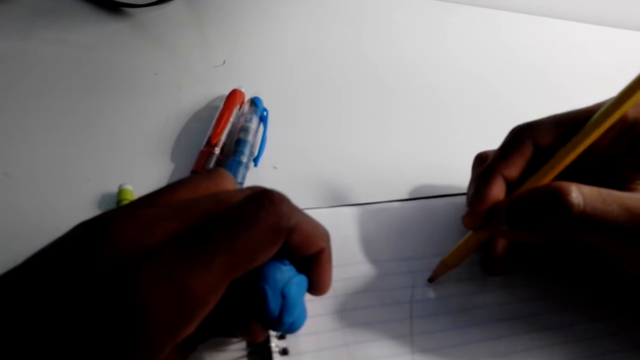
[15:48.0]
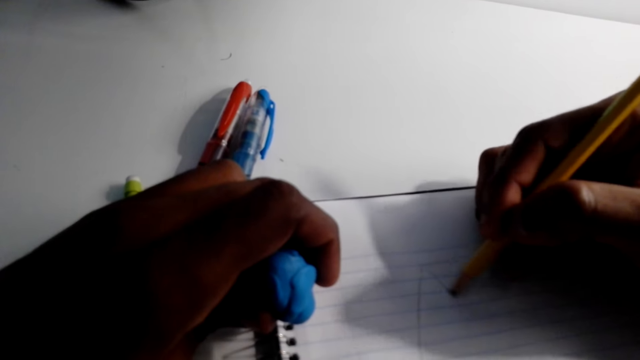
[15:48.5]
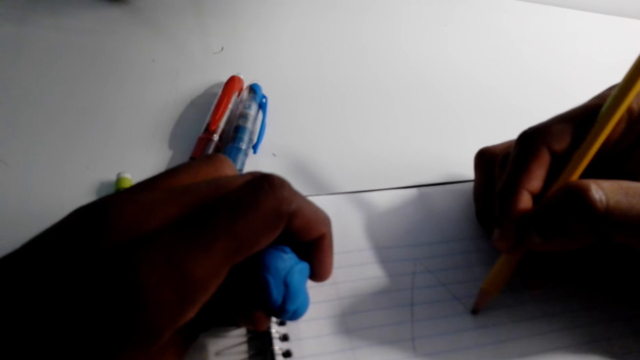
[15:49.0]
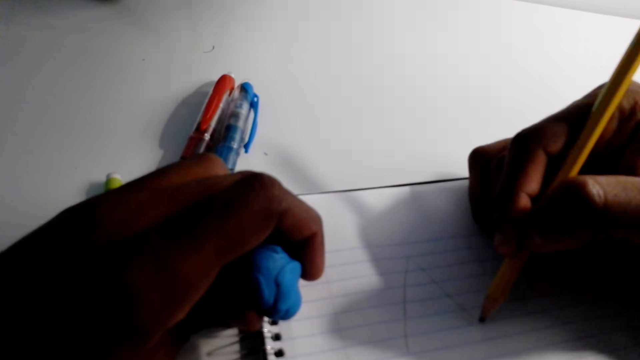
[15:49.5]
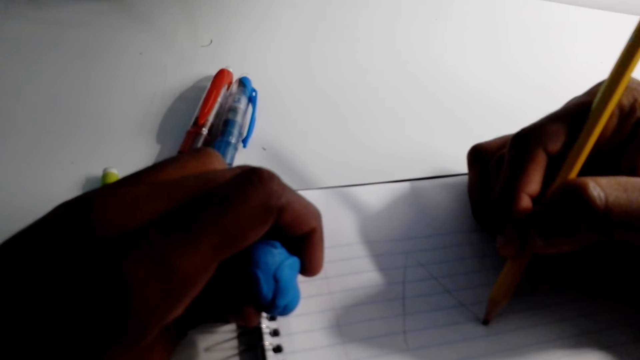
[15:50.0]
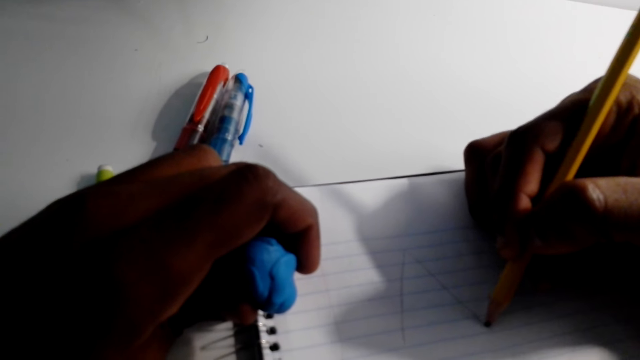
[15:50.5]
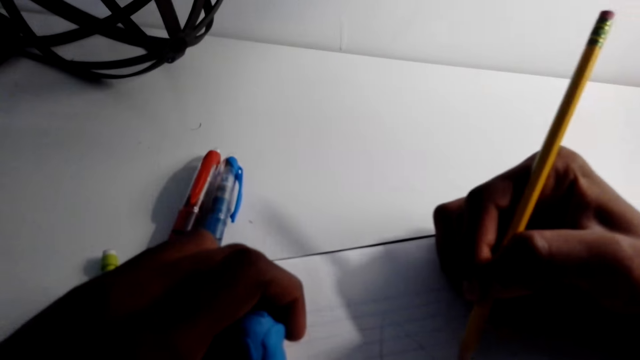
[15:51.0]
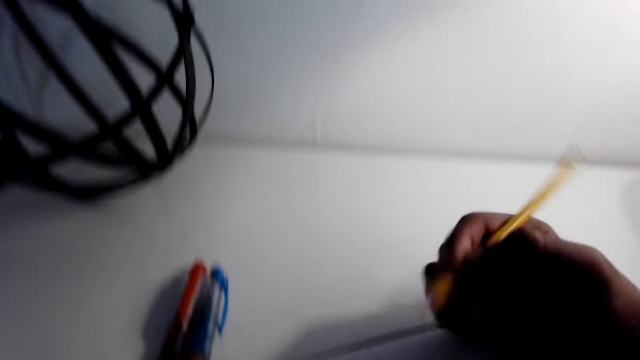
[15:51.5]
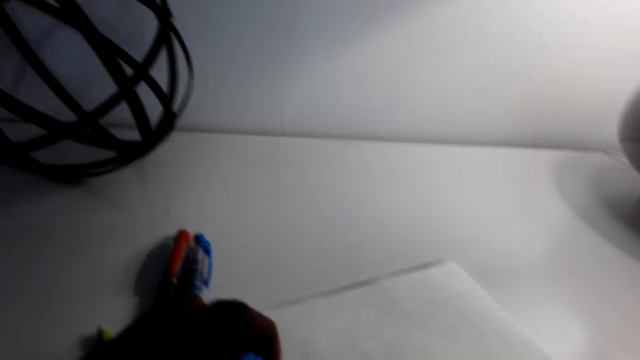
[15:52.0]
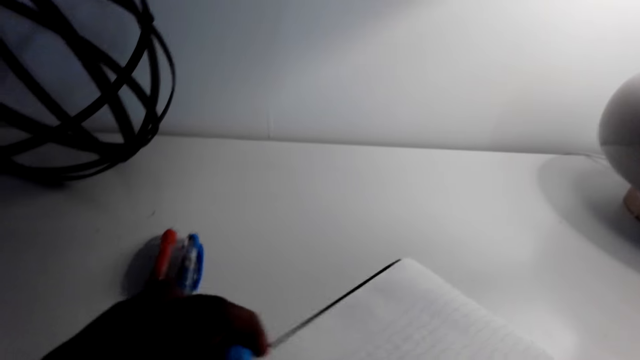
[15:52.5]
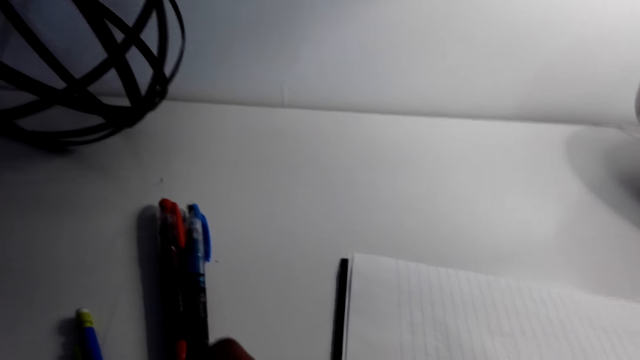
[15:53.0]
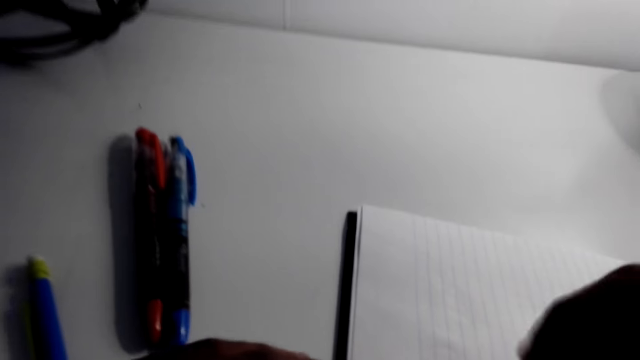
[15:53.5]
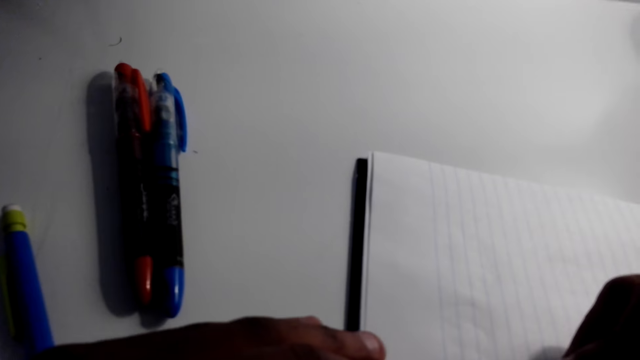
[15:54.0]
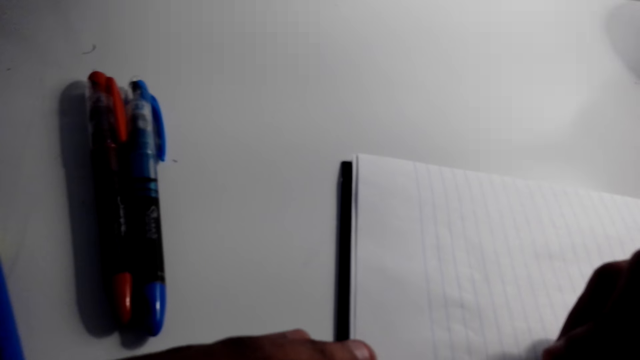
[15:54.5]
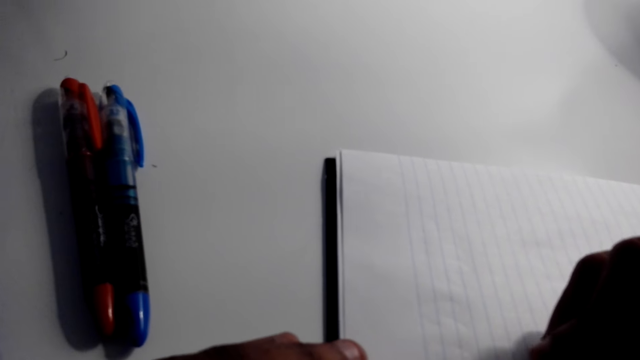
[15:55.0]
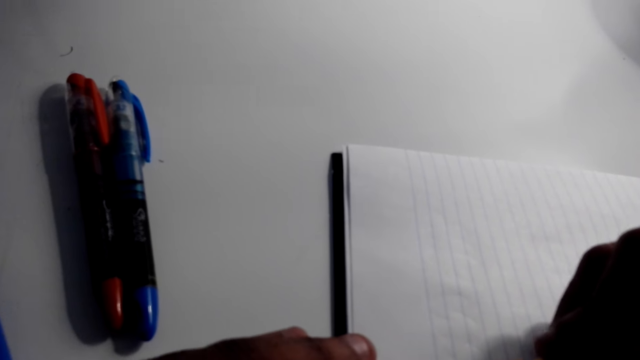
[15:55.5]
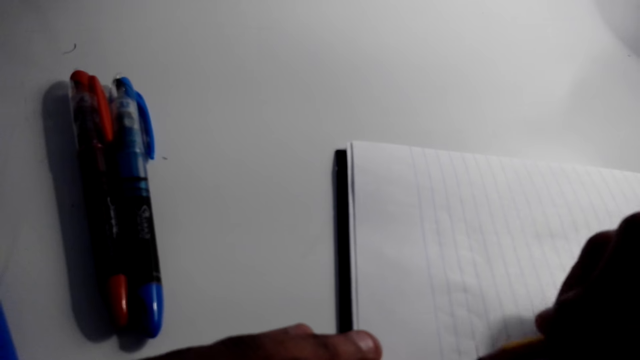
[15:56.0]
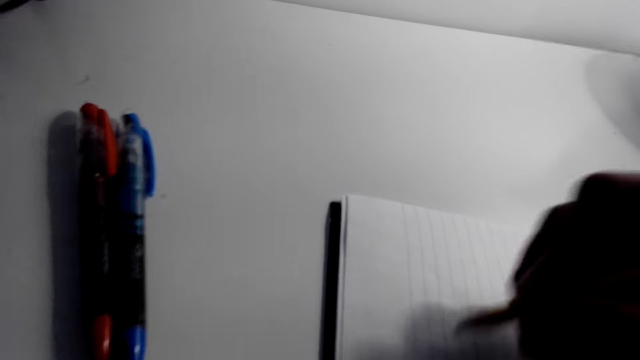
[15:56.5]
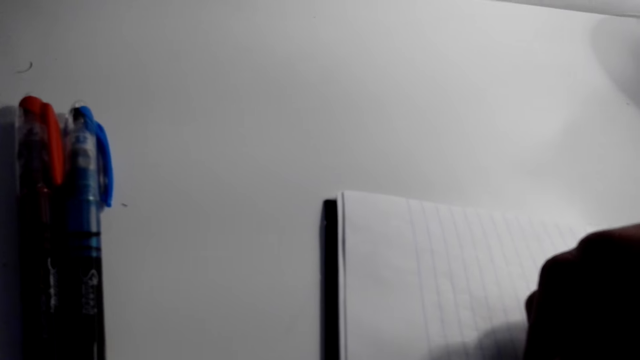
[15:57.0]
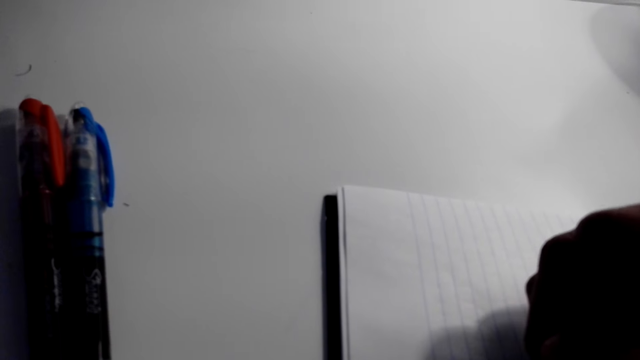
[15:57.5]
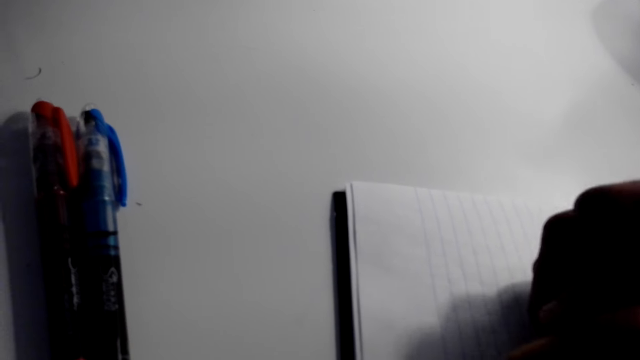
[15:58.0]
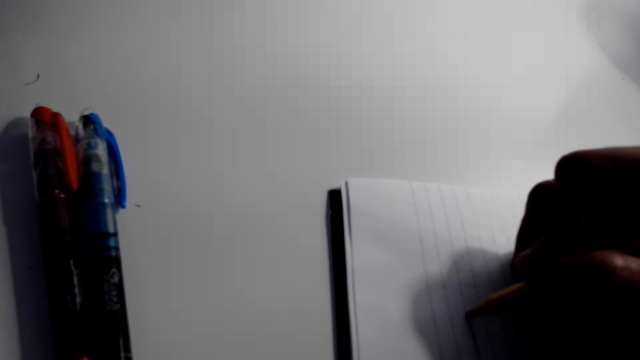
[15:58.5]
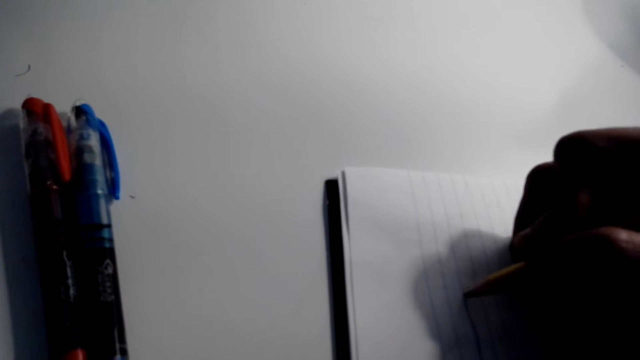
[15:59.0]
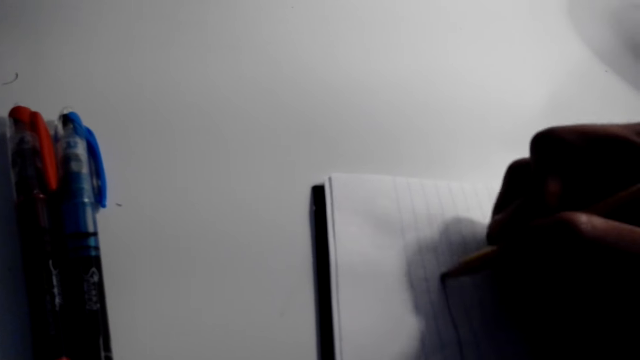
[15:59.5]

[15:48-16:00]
The camera wearer lifts a hand. They tilt the notebook. They move a book sideways. They draw a structure of a house.

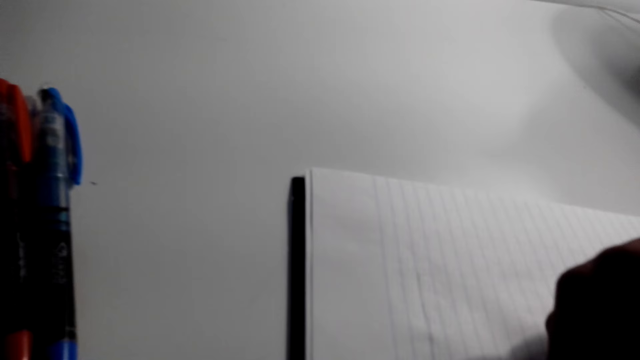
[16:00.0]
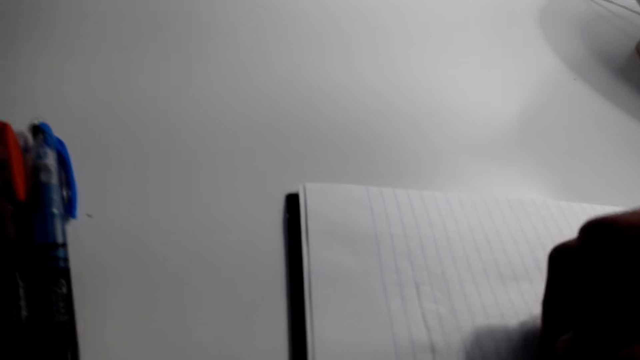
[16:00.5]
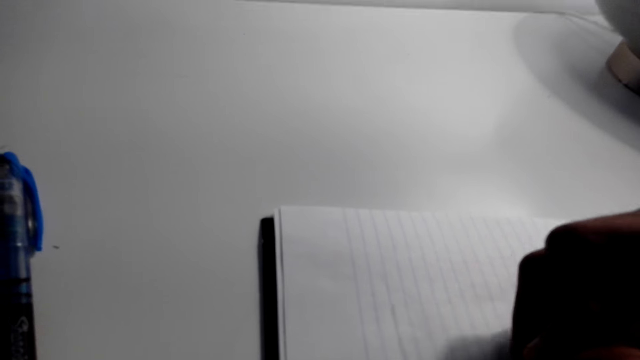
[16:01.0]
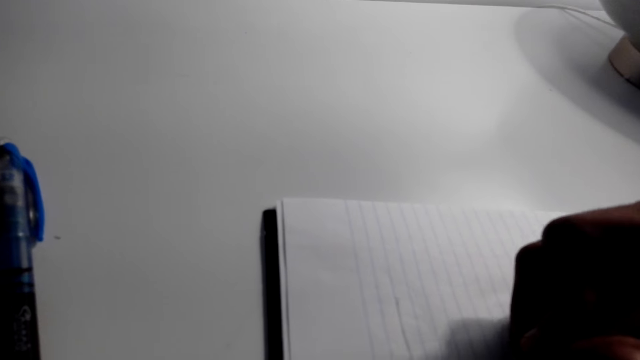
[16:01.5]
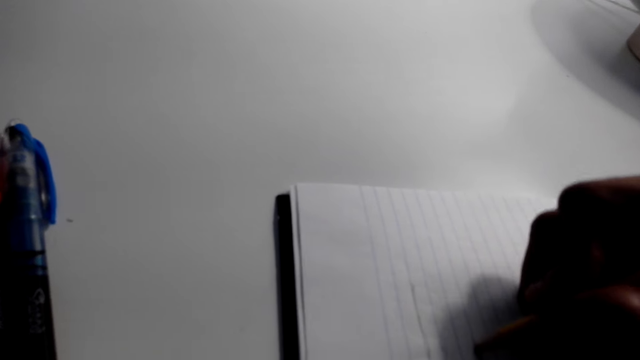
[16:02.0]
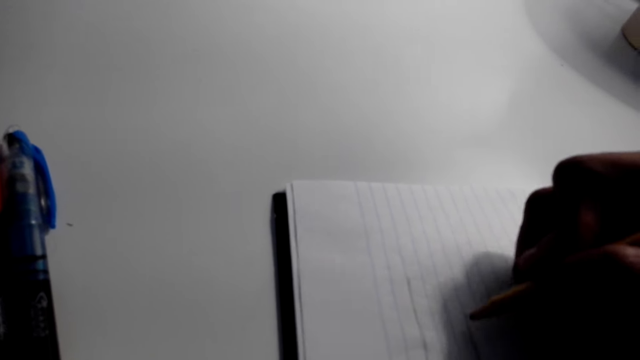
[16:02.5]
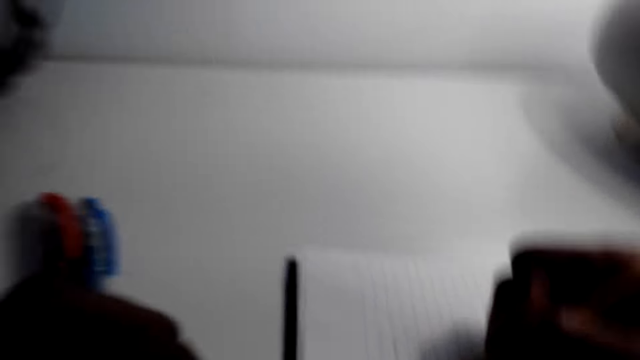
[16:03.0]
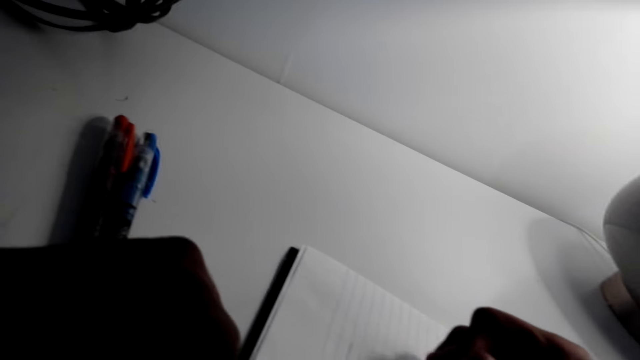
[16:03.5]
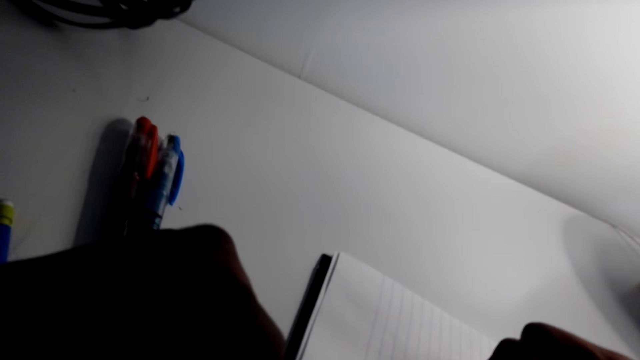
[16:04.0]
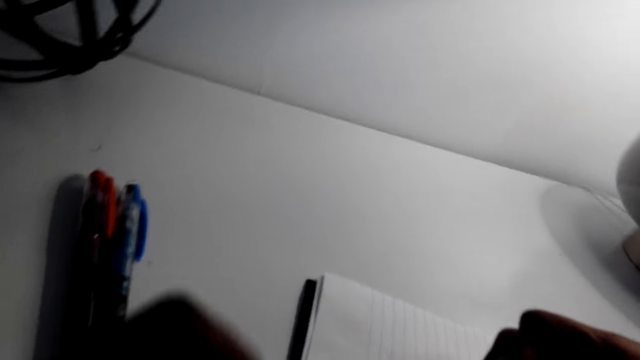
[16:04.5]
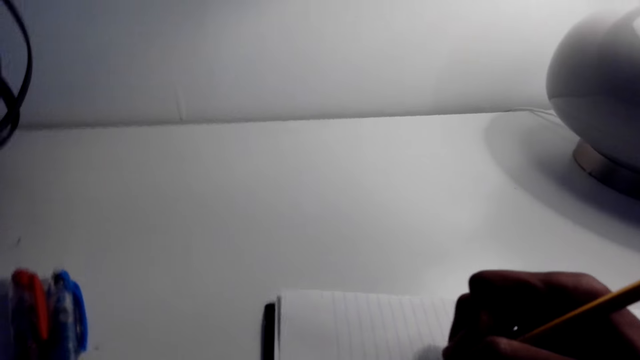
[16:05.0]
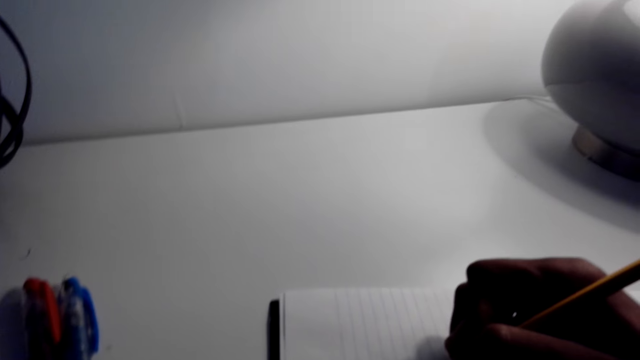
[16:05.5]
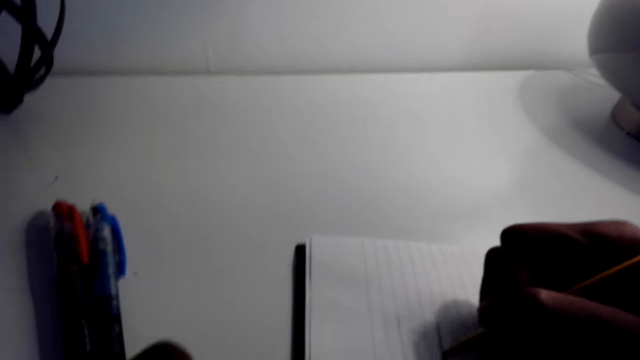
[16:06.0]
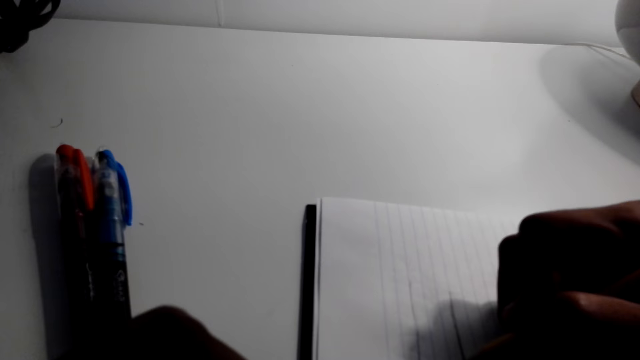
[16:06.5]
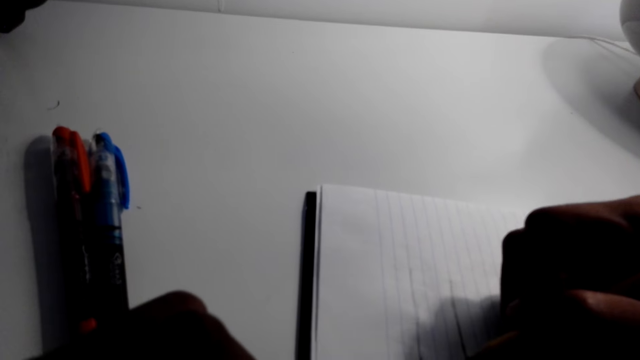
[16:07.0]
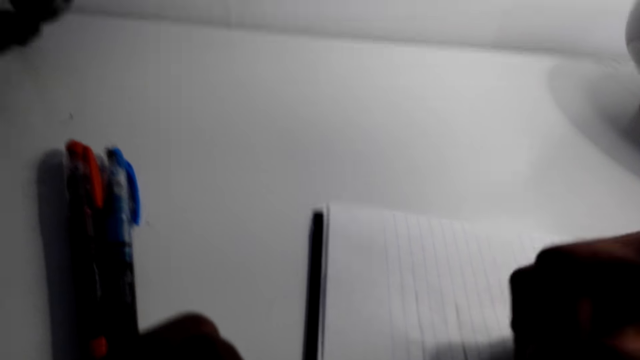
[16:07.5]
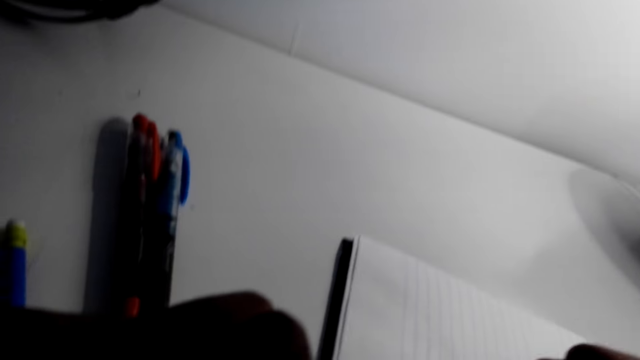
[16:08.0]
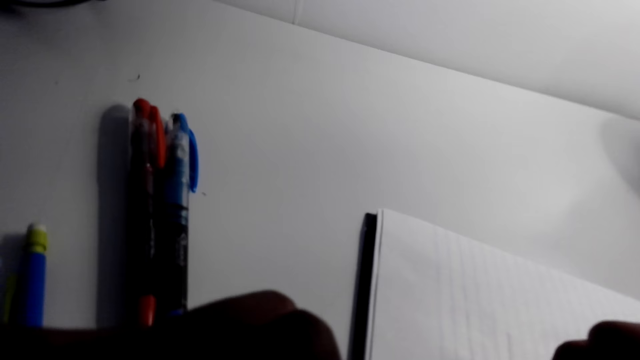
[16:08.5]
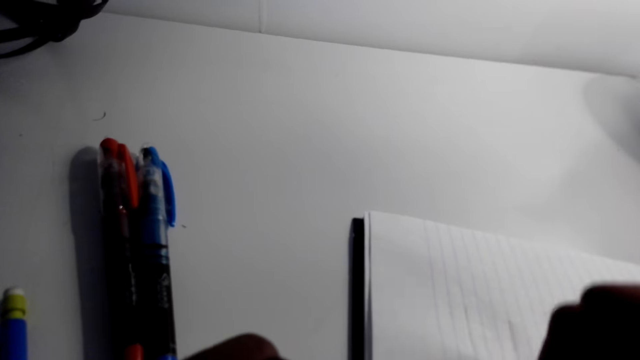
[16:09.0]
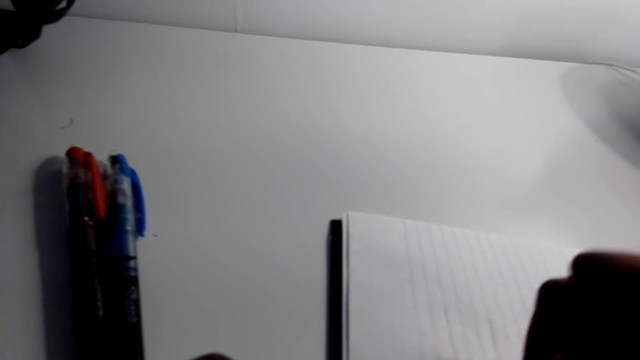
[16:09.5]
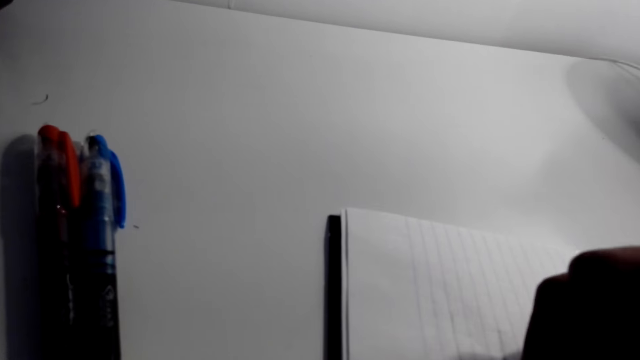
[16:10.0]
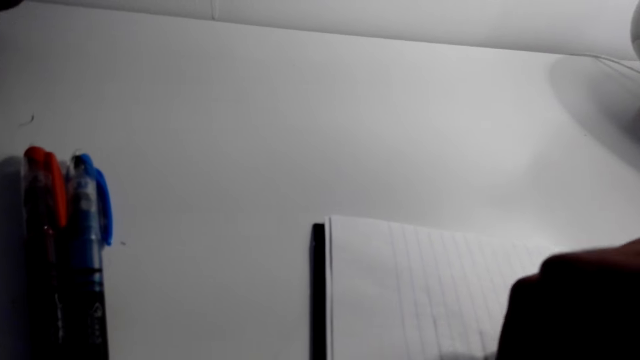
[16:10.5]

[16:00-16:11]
The camera wearer moves a book sideways. They draw a structure of a house.
